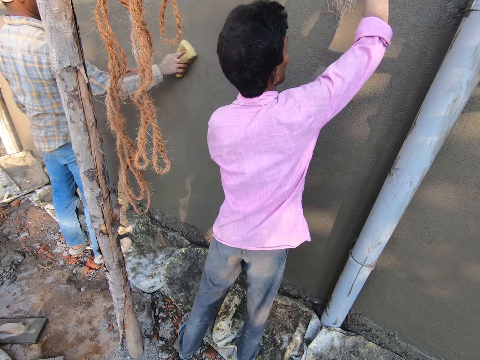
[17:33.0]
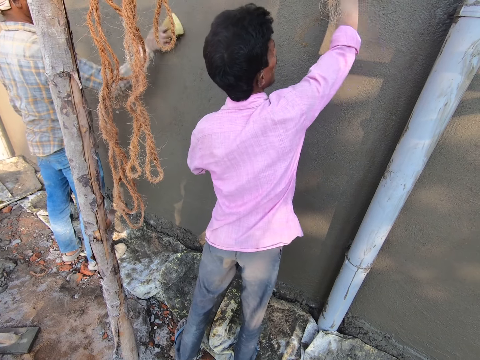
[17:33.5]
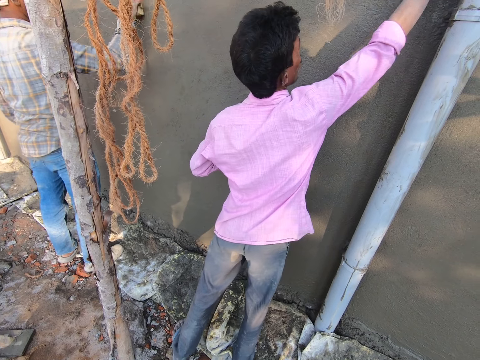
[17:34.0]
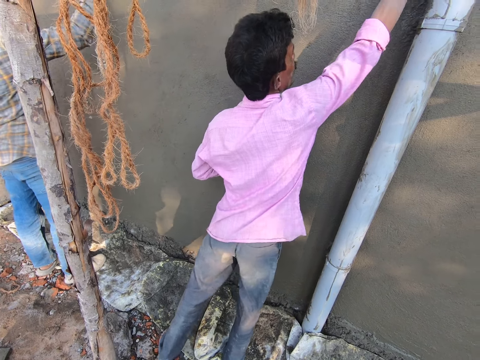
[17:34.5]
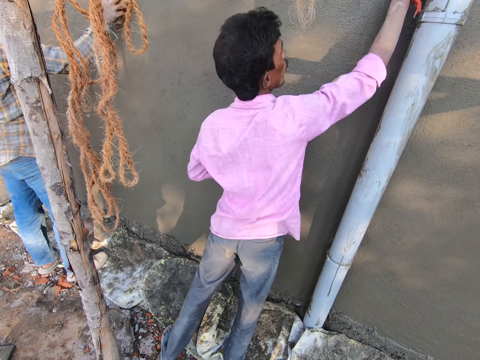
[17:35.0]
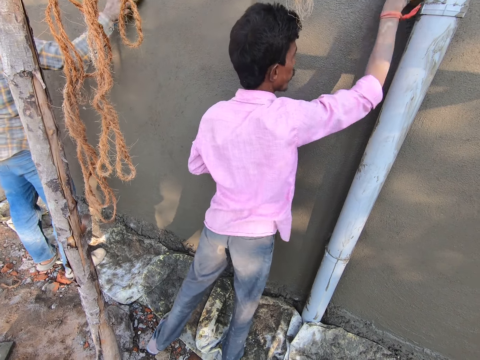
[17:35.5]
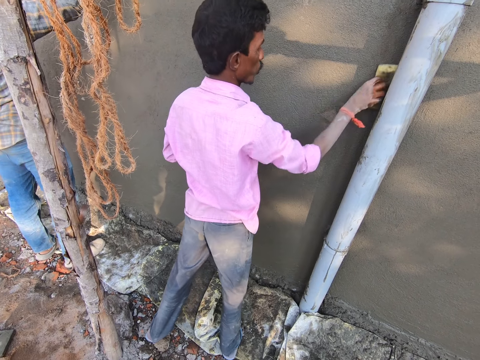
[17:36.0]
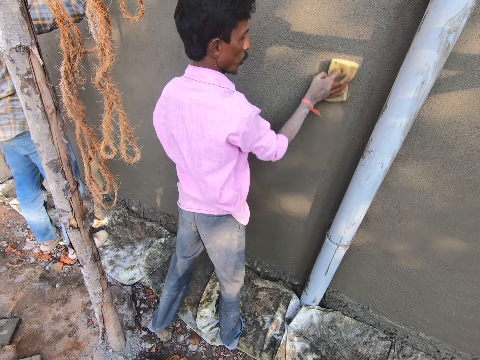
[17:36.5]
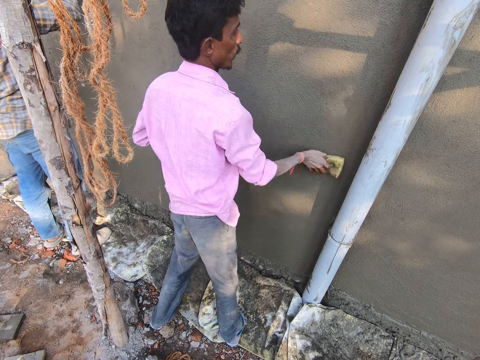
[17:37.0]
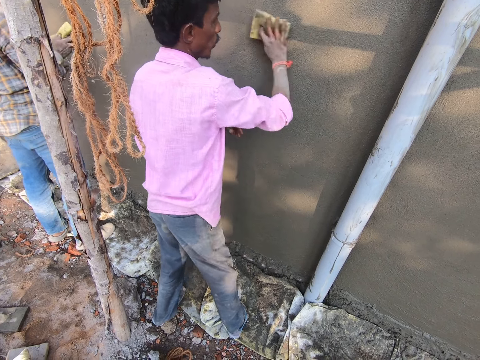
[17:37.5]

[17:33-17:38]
A man softens the wall with a sponge. Another man softens the wall with a sponge. The first man softens the wall with the sponge. The other man softens the wall with the sponge.
